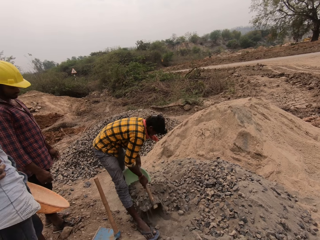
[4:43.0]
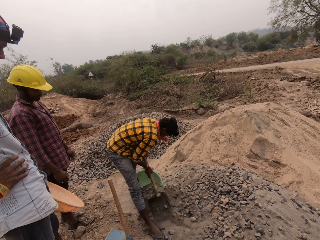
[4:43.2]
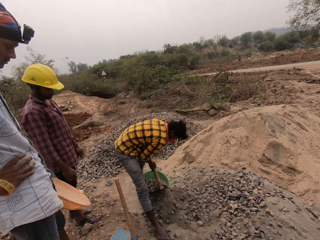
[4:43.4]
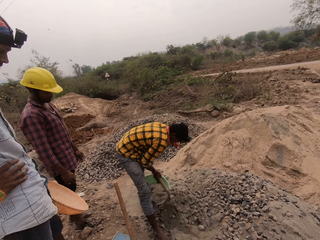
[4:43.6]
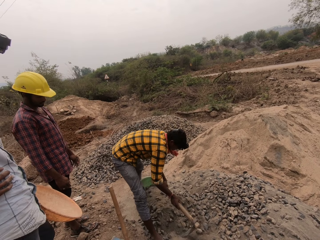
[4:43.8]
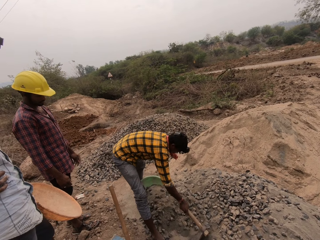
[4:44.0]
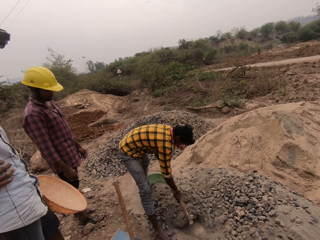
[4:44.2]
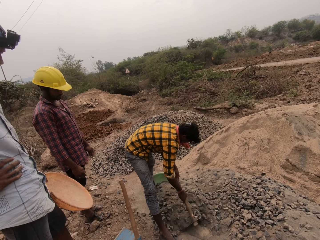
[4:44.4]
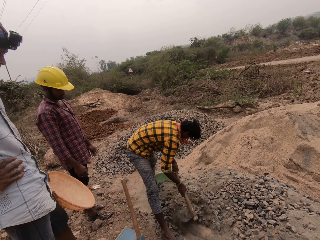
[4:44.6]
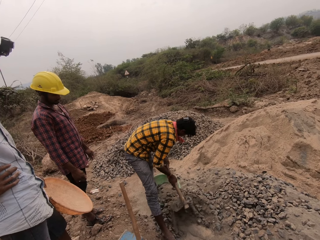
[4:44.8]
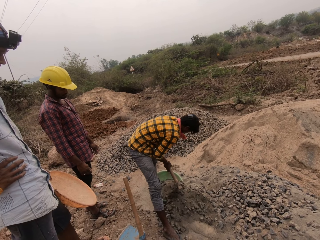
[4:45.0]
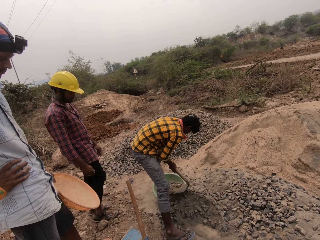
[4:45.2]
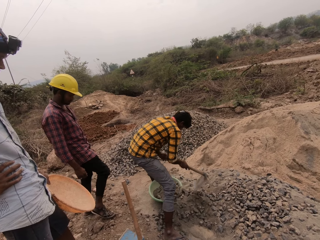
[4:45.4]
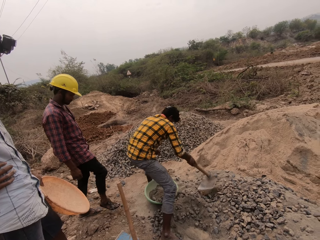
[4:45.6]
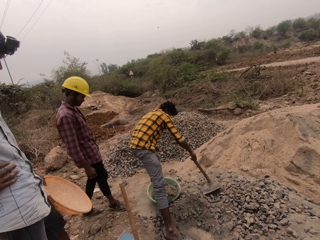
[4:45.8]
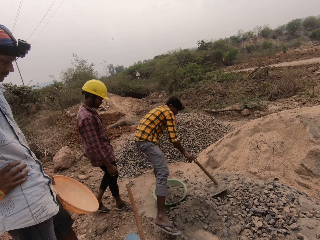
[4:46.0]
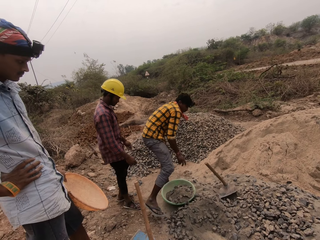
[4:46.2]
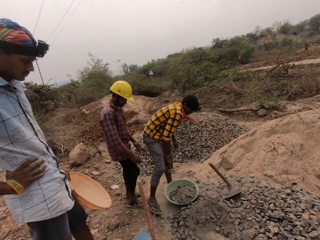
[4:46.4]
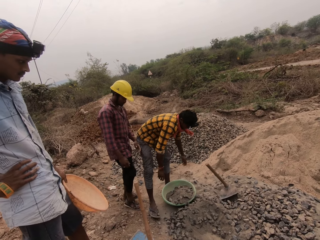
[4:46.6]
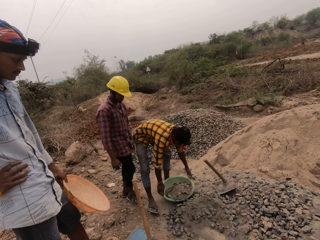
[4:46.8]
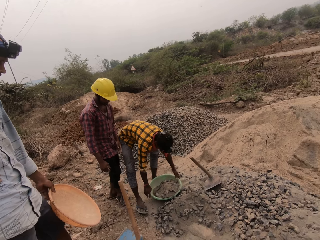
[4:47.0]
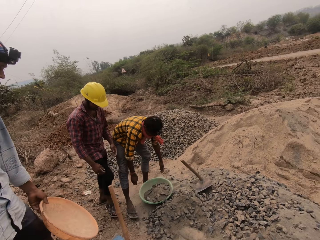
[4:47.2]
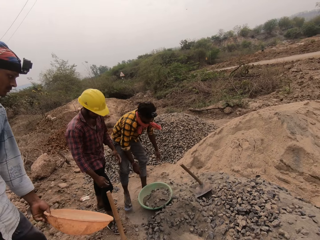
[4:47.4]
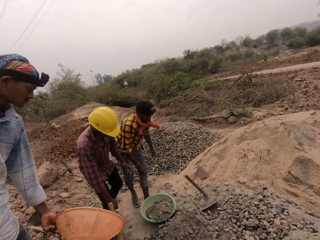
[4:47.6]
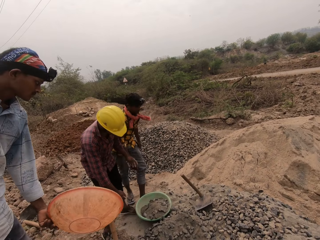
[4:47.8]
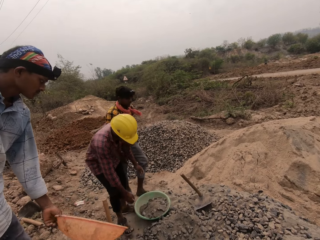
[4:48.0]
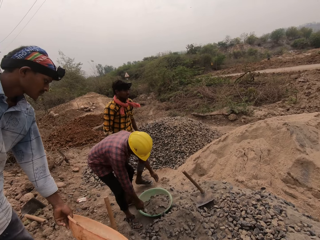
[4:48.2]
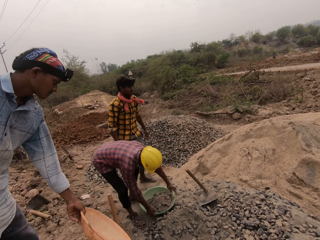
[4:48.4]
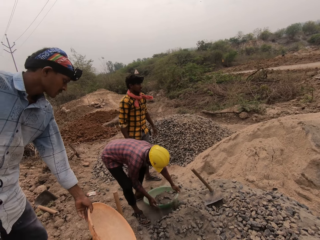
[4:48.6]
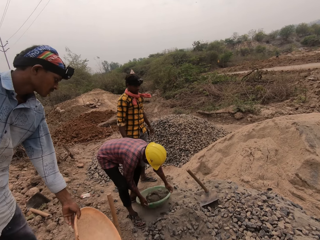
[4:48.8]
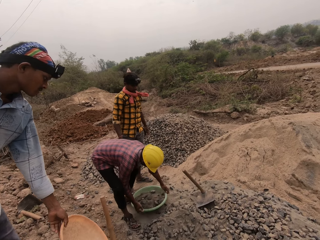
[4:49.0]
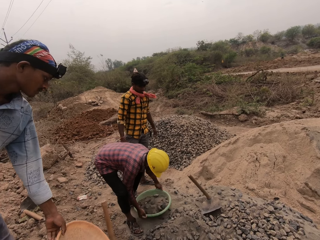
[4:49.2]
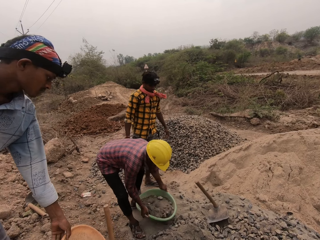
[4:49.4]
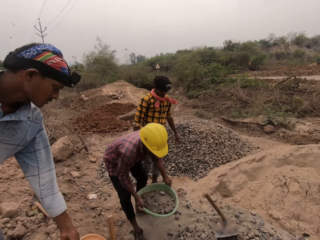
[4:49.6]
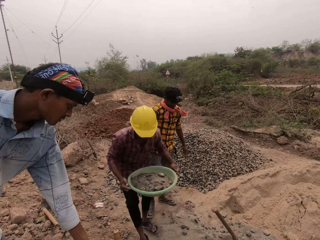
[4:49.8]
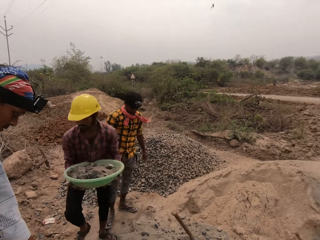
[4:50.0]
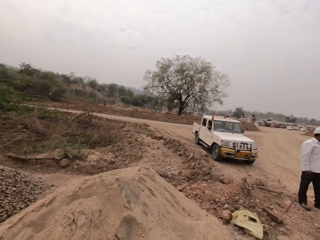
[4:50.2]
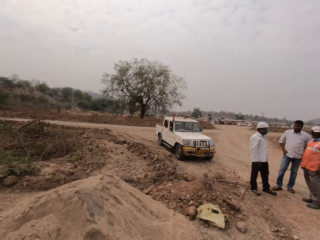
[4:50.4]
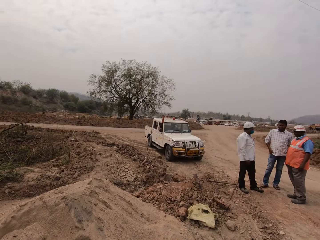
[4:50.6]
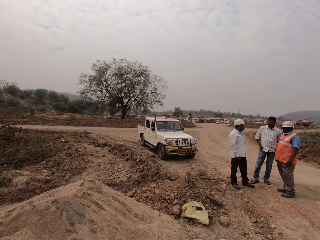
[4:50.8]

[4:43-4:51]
The man pours the concrete mix in the bowl with the hoe in both hands and scoops the concrete mix from the ground with the hoe in both hands. Another man pours the concrete mix inside the bowl with the hoe in both hands and drops the hoe on the ground with his right hand. A third man holds the bowl on the ground with both hands, moves the bowl in his hands, and carries the basin full of gravel. The third man lifts the bowl from the ground with both hands. A fourth man drops the bowl on the ground with his left hand.

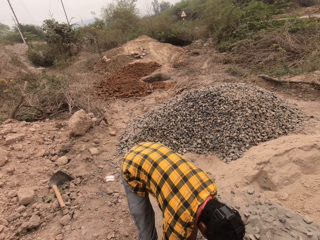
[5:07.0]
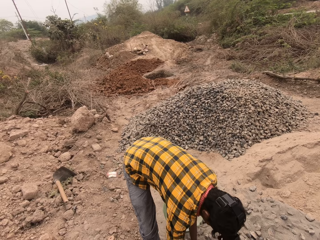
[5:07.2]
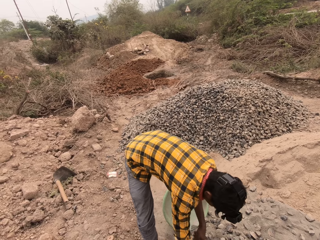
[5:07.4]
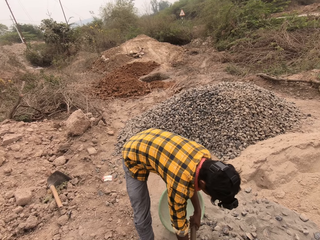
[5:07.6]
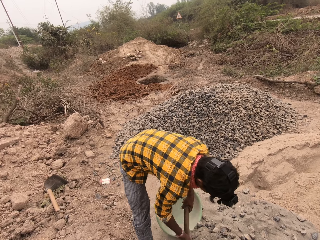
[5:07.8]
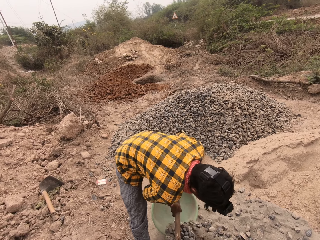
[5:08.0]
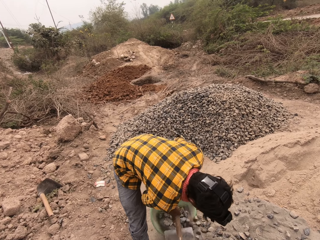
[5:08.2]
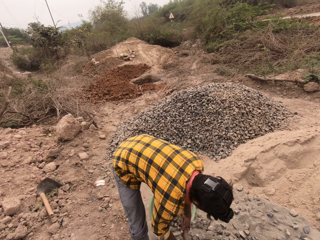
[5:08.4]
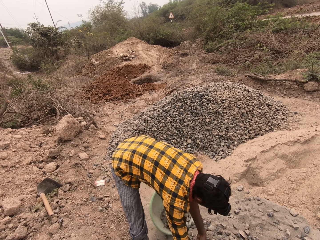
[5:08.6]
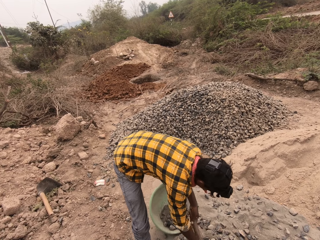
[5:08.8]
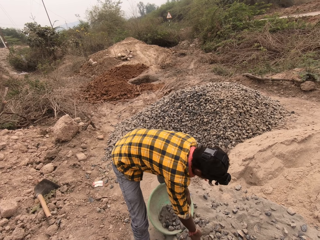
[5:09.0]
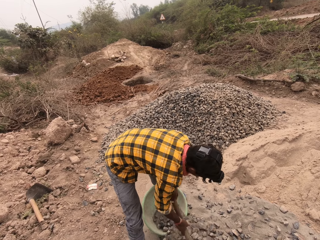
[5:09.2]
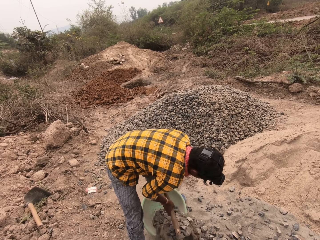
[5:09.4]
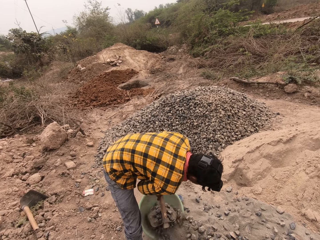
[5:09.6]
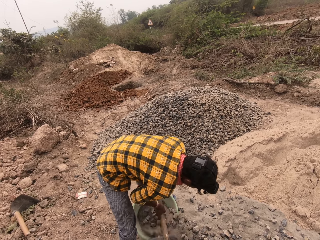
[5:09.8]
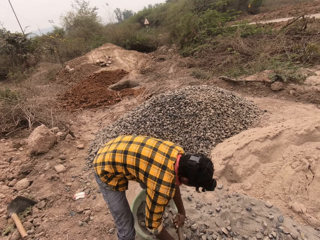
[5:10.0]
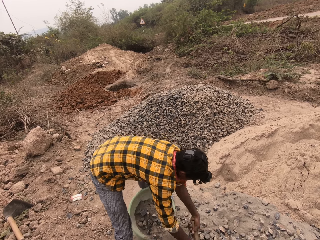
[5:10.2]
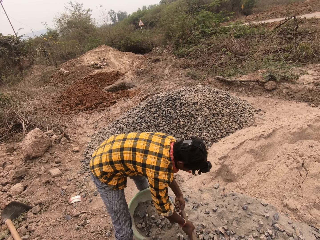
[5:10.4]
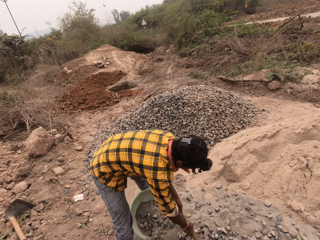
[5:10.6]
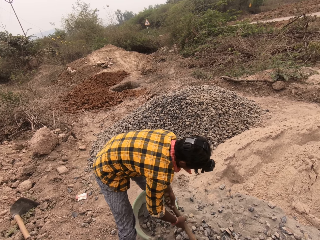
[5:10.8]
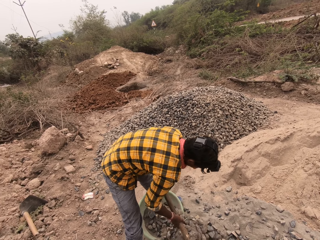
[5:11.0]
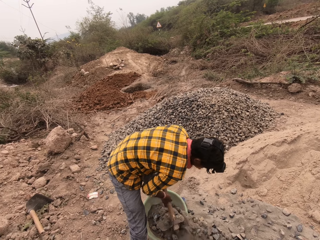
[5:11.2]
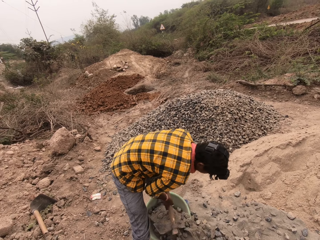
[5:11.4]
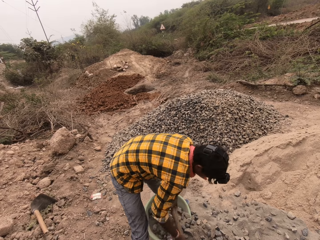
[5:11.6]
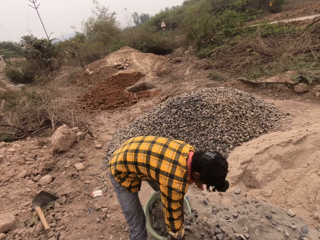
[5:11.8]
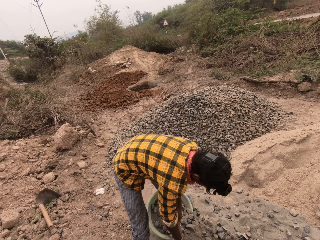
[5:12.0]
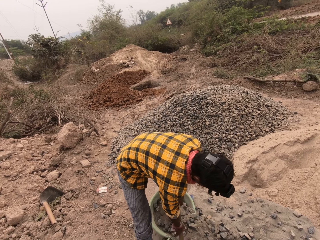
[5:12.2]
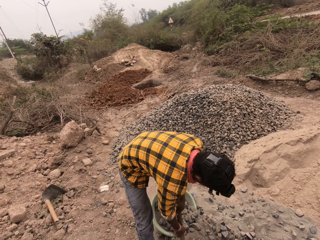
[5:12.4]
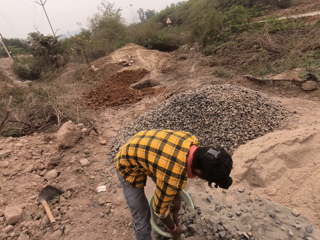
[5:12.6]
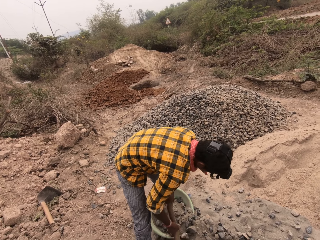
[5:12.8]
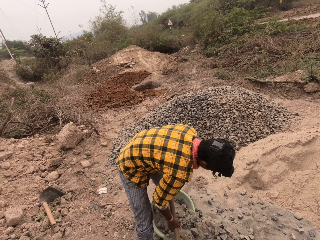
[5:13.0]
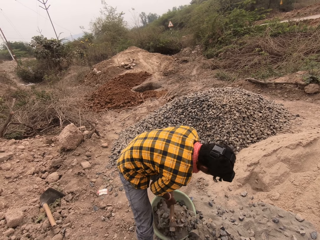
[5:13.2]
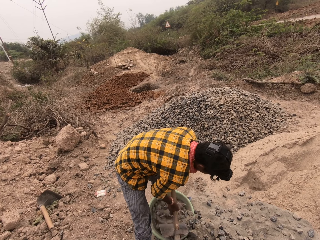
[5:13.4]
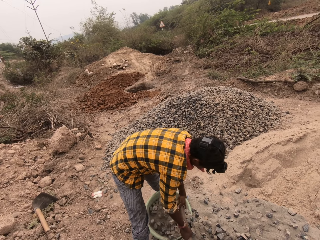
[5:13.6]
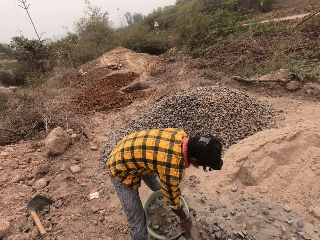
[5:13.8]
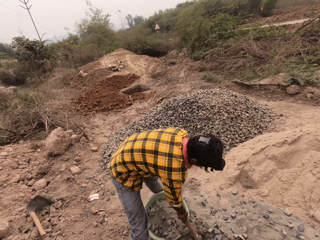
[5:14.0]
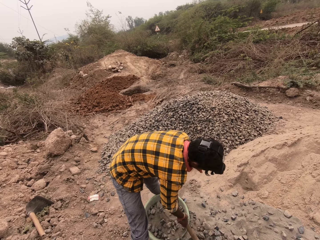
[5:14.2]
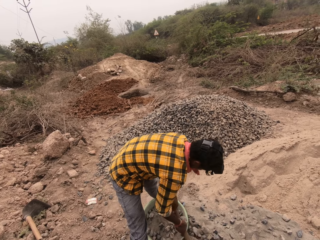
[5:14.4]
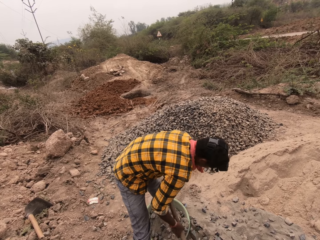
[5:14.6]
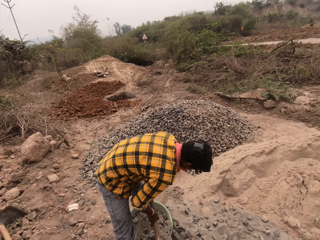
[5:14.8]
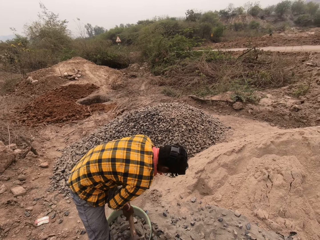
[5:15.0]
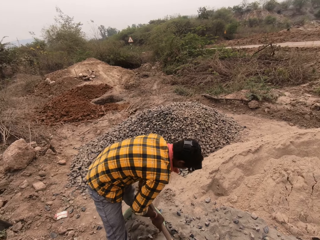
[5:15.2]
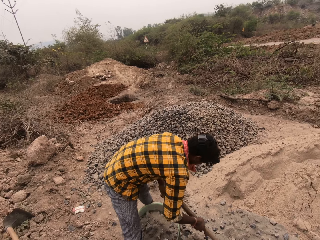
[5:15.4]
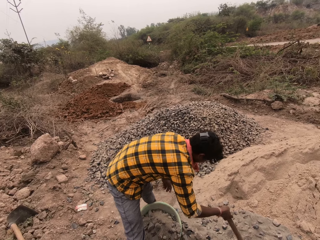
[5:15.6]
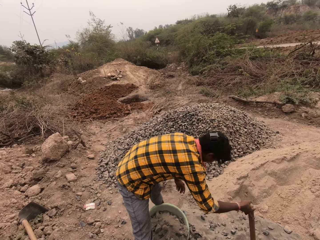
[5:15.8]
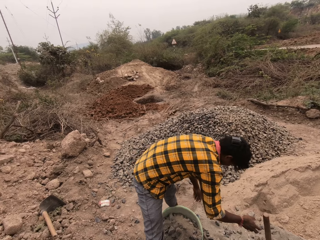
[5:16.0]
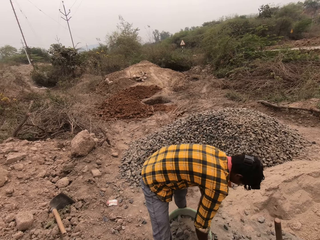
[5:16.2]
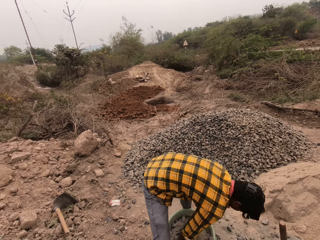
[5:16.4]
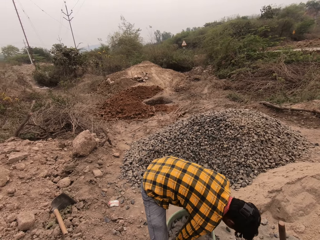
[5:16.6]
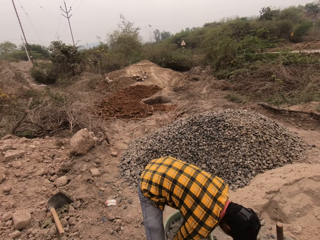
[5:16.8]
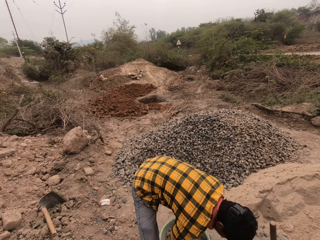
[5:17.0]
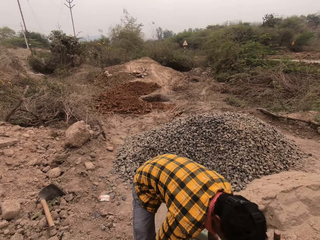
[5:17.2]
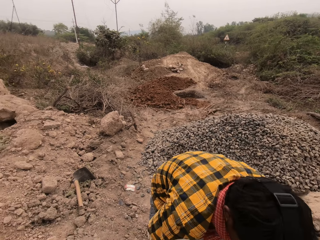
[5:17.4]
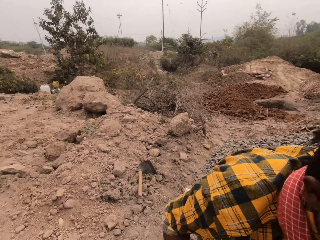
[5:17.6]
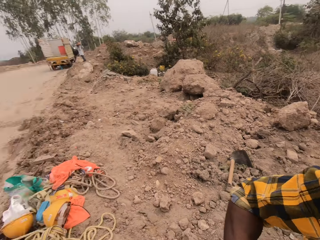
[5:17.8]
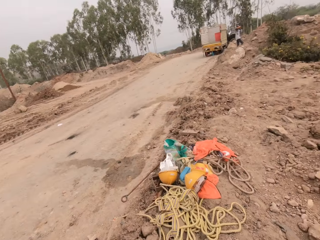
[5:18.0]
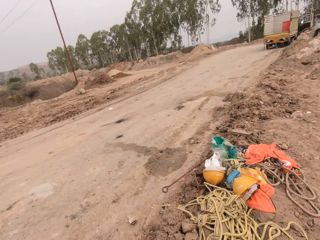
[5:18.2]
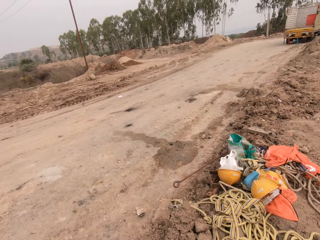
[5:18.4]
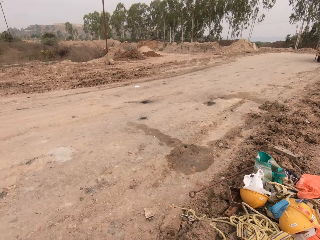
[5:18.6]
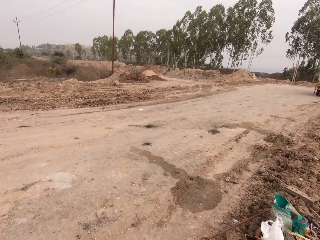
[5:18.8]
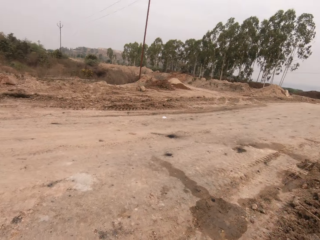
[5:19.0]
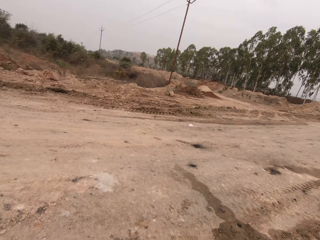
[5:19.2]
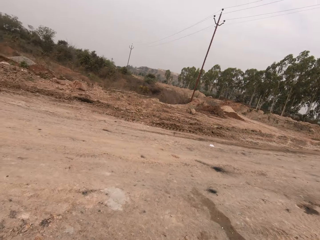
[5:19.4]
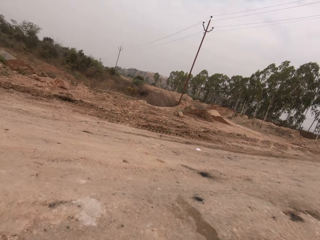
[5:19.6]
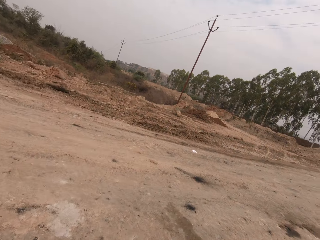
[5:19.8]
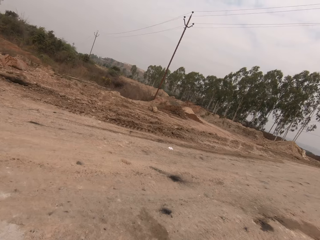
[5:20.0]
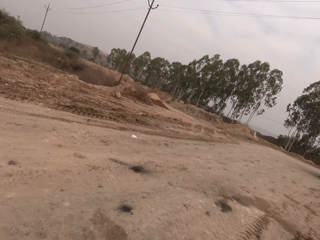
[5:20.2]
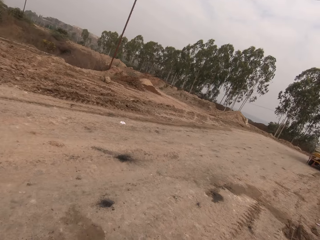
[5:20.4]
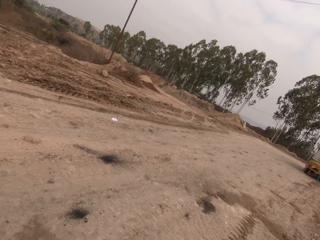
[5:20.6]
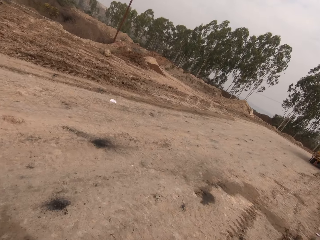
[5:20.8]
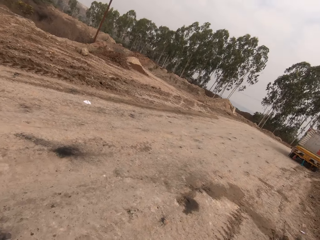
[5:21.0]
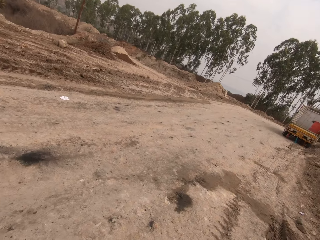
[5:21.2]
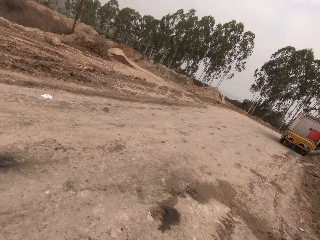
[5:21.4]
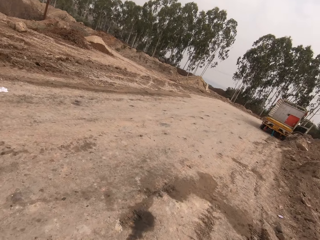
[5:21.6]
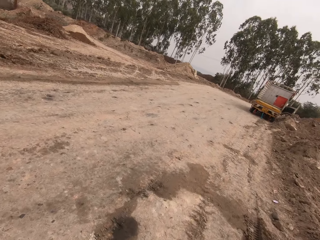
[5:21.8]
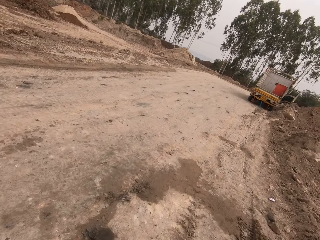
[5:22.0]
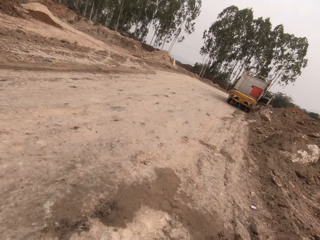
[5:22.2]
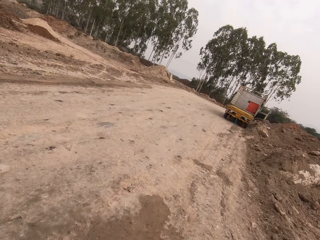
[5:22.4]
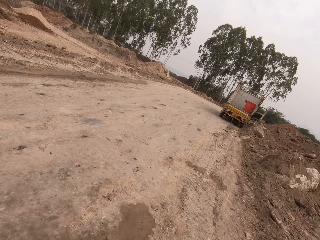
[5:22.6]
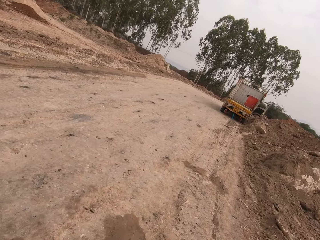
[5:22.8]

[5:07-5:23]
The man pours the concrete mix inside the bowl with the hoe in both hands and scoops the concrete mix from the ground with the hoe in both hands. The man pours the concrete mix inside the bowl with the hoe in both hands and scoops the concrete mix from the ground with the hoe in both hands. The man pours the concrete mix inside the bowl with the hoe in both hands and scoops the concrete mix from the ground with the hoe in both hands. The man pours the concrete mix inside the bowl with the hoe in both hands and scoops the concrete mix from the ground with the hoe in both hands. The man pours the concrete mix inside the bowl with the hoe in both hands, drops the hoe on the ground with his right hand, and picks up the bowl from the ground with both hands. The man passes the bowl to the camera wearer with both hands. The camera wearer walks in the fields.
